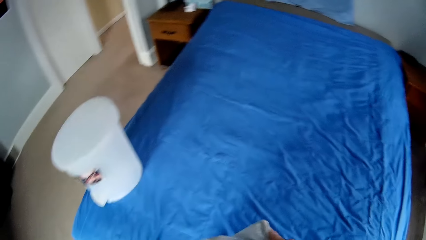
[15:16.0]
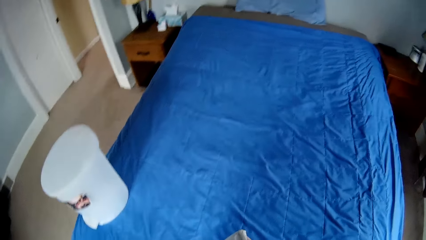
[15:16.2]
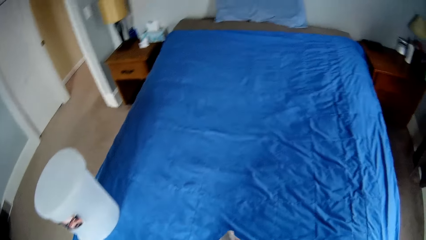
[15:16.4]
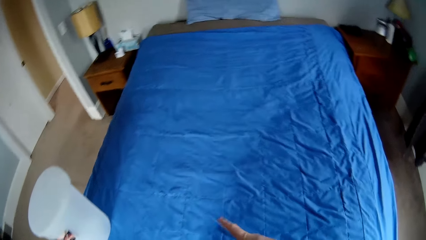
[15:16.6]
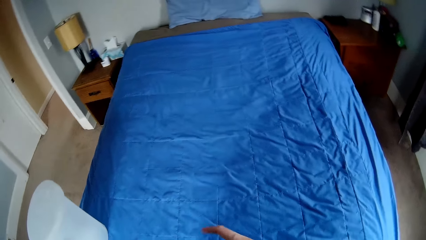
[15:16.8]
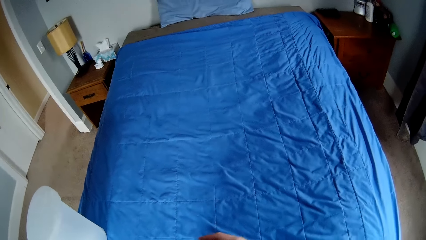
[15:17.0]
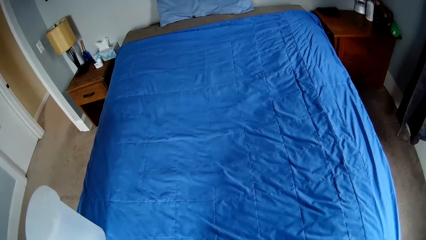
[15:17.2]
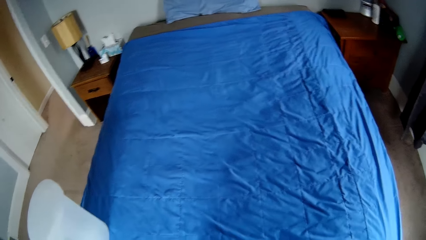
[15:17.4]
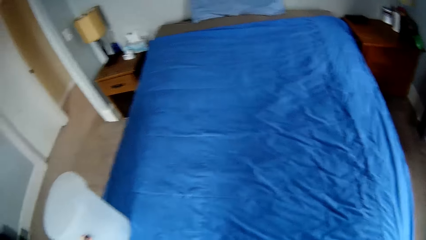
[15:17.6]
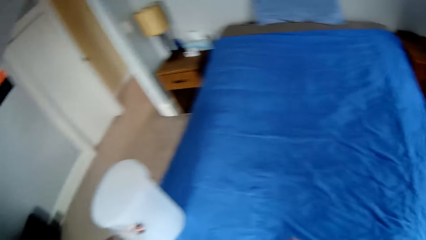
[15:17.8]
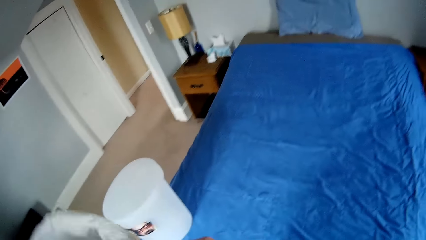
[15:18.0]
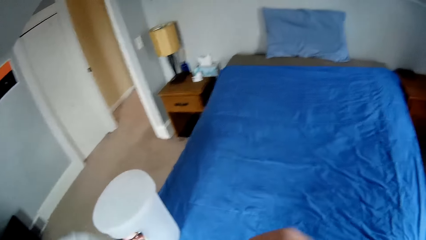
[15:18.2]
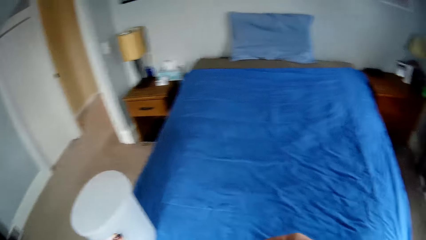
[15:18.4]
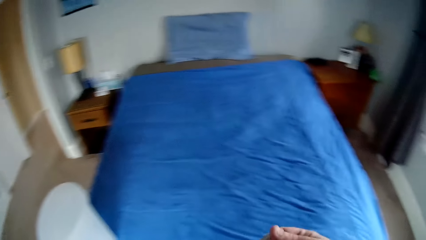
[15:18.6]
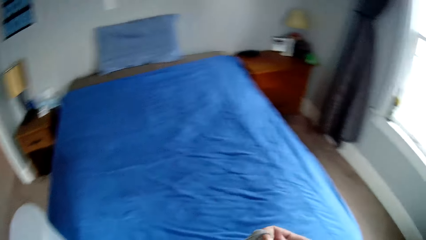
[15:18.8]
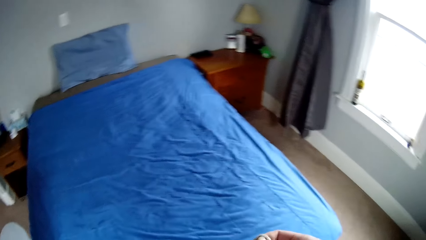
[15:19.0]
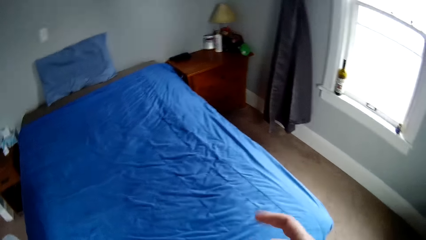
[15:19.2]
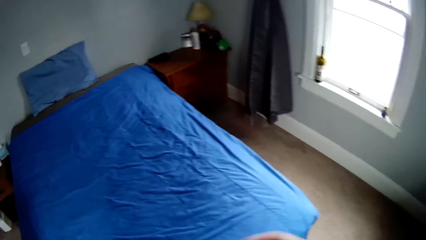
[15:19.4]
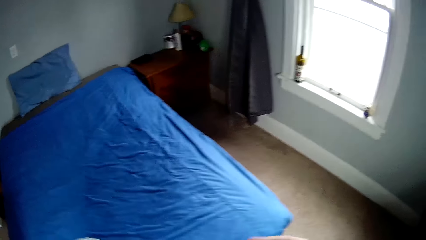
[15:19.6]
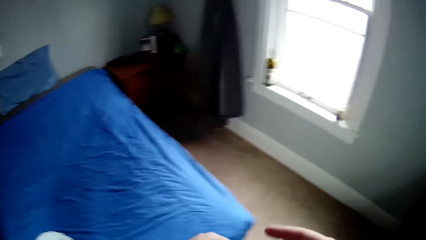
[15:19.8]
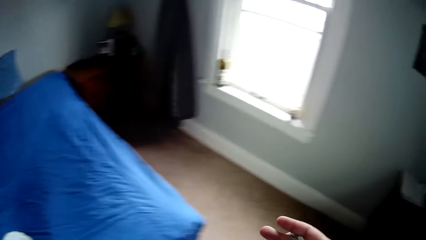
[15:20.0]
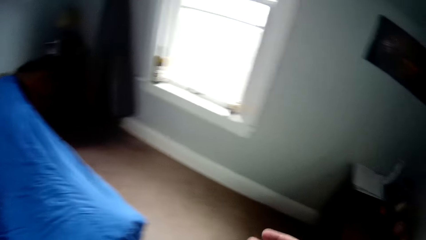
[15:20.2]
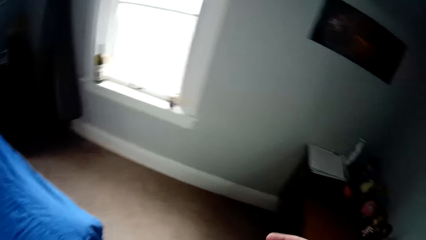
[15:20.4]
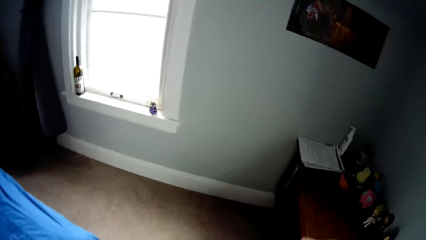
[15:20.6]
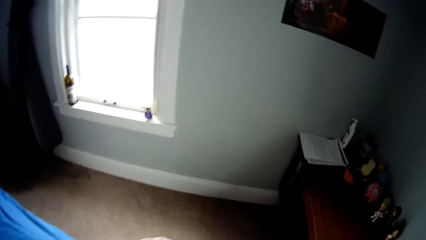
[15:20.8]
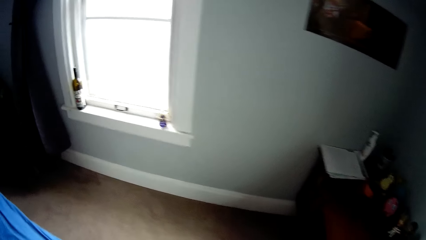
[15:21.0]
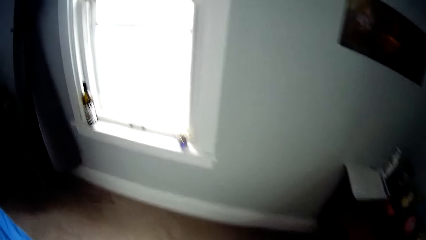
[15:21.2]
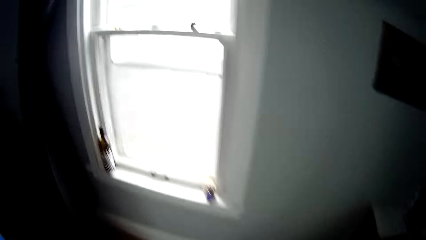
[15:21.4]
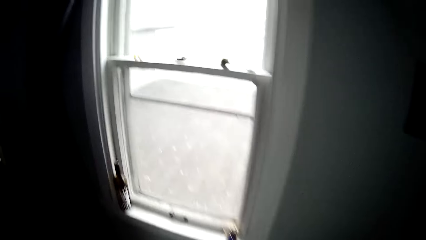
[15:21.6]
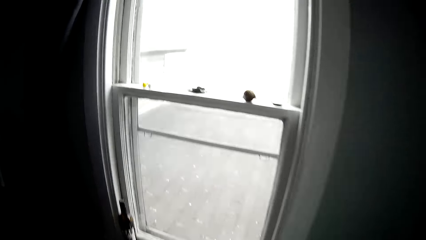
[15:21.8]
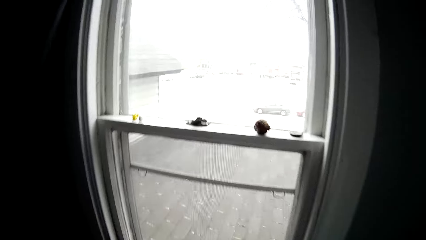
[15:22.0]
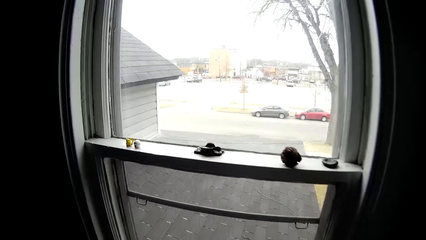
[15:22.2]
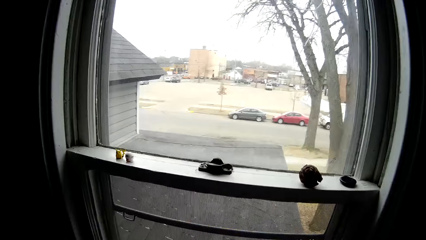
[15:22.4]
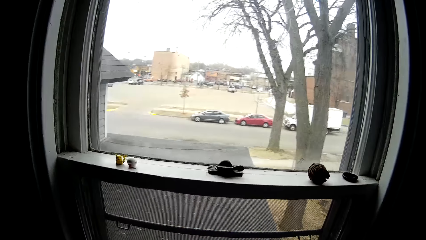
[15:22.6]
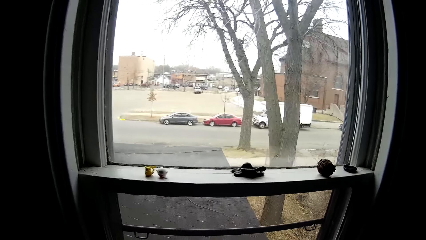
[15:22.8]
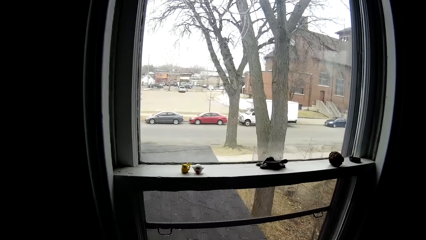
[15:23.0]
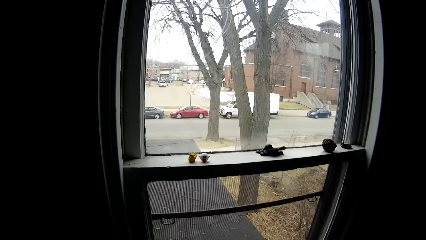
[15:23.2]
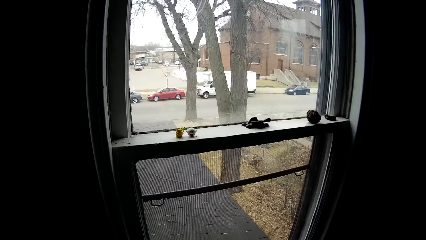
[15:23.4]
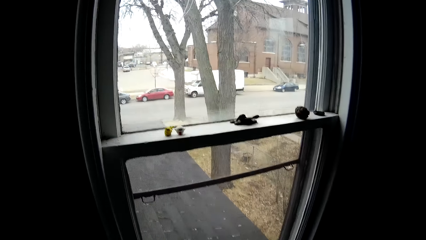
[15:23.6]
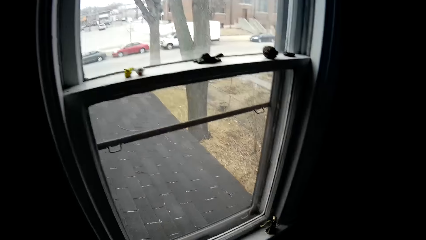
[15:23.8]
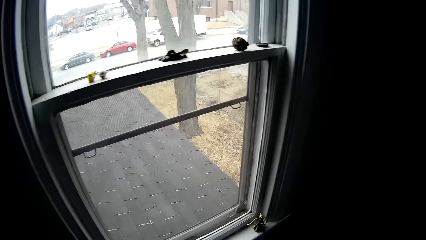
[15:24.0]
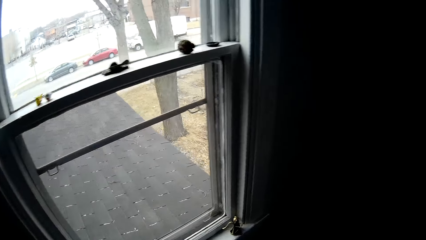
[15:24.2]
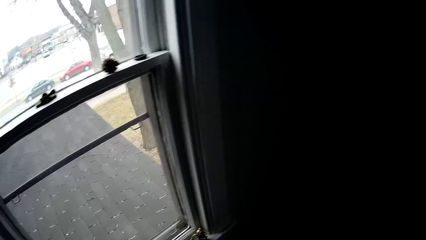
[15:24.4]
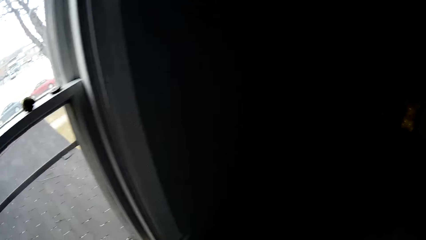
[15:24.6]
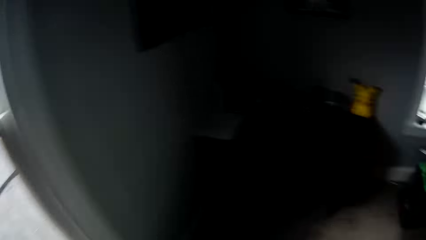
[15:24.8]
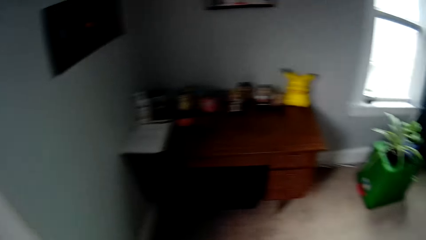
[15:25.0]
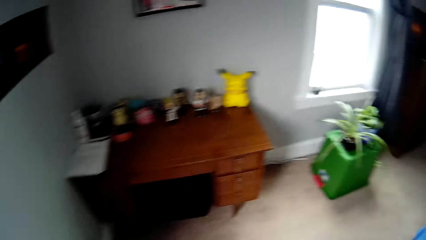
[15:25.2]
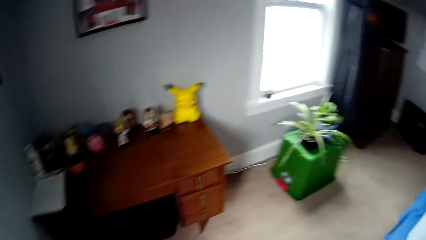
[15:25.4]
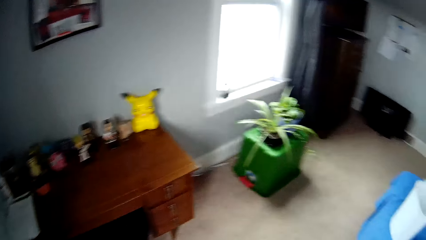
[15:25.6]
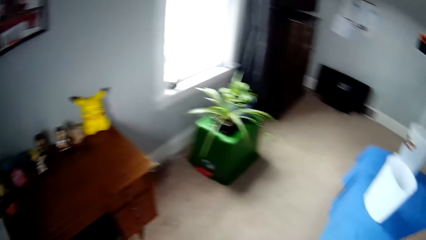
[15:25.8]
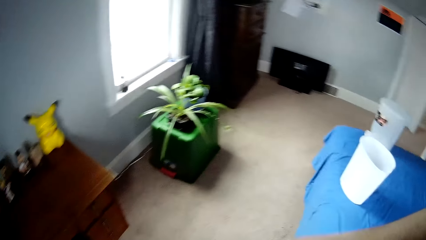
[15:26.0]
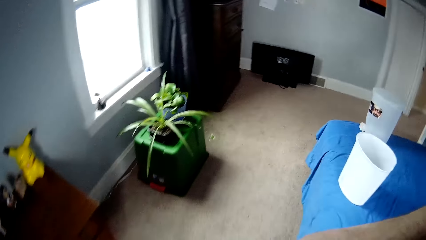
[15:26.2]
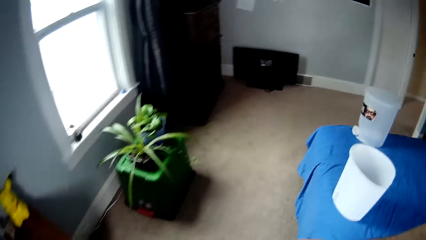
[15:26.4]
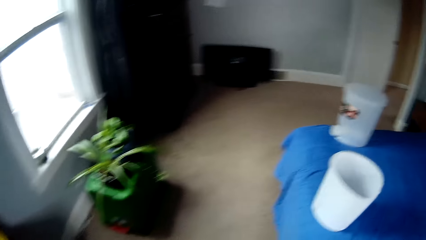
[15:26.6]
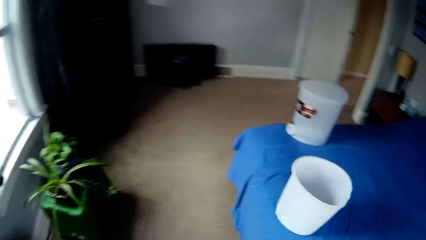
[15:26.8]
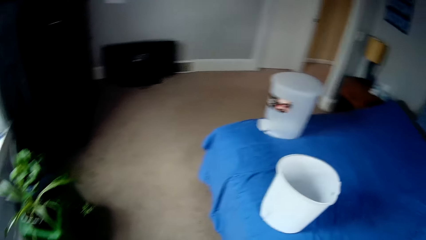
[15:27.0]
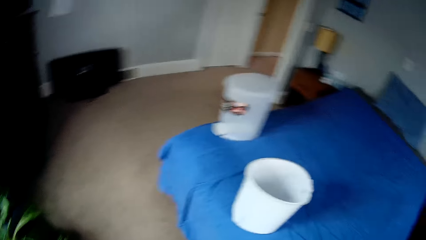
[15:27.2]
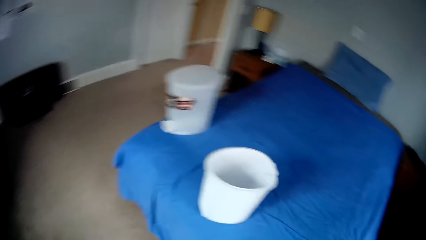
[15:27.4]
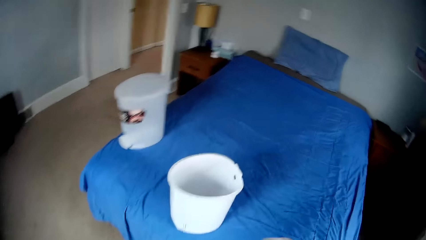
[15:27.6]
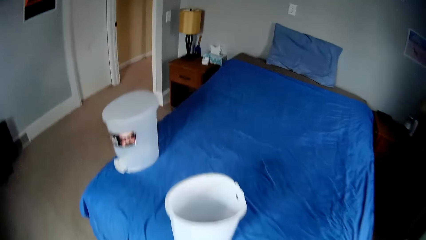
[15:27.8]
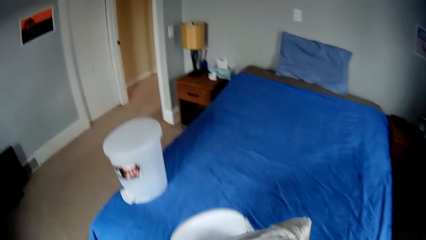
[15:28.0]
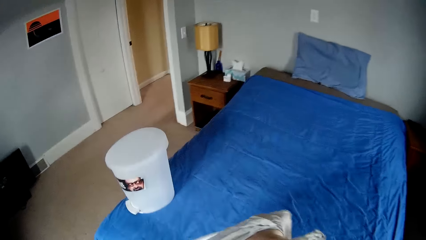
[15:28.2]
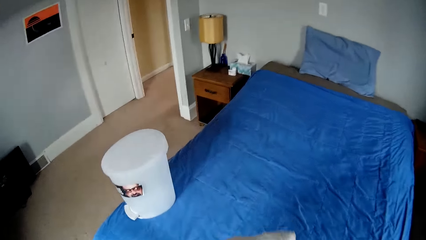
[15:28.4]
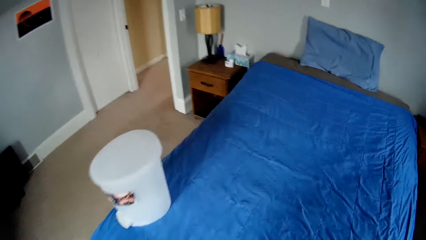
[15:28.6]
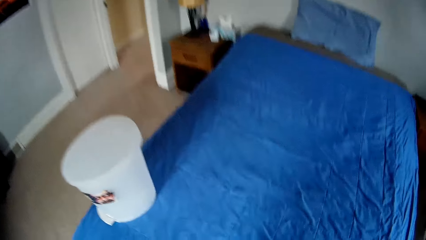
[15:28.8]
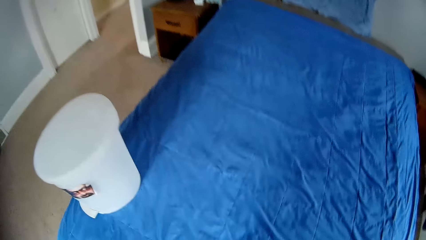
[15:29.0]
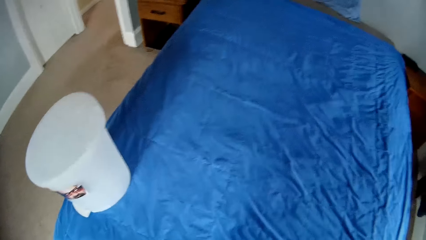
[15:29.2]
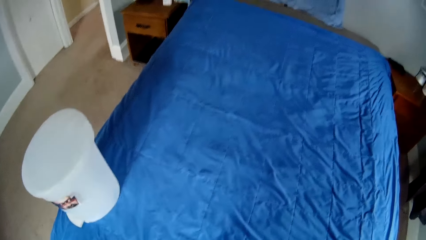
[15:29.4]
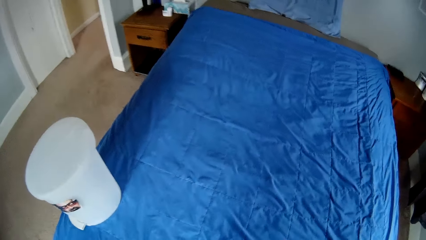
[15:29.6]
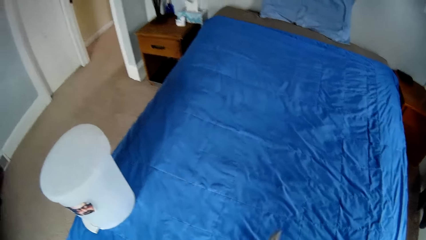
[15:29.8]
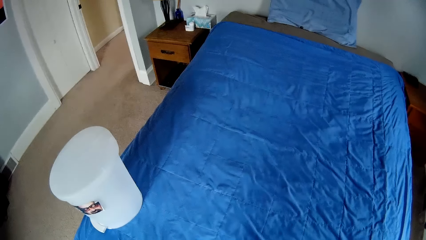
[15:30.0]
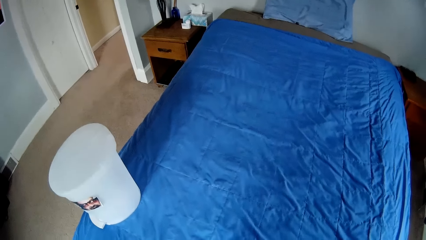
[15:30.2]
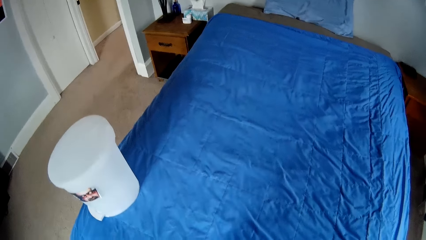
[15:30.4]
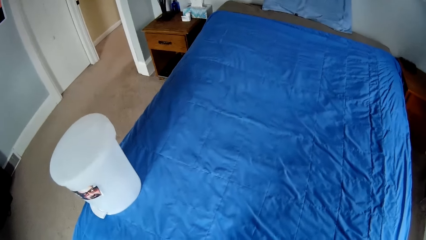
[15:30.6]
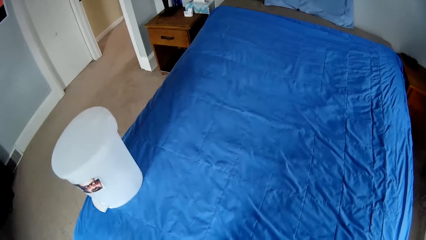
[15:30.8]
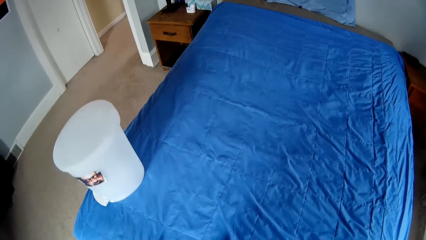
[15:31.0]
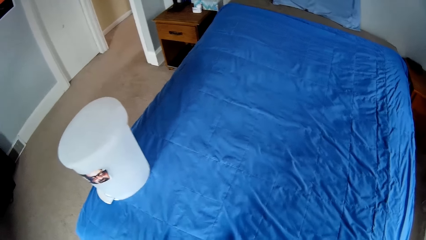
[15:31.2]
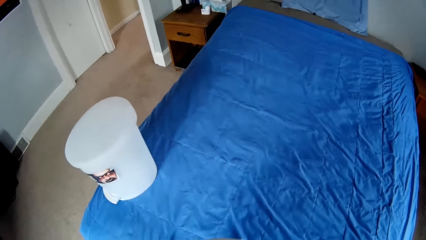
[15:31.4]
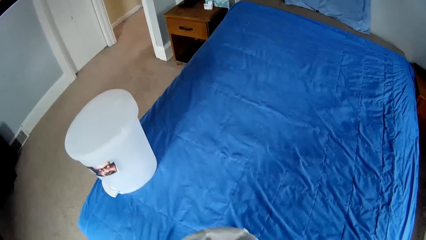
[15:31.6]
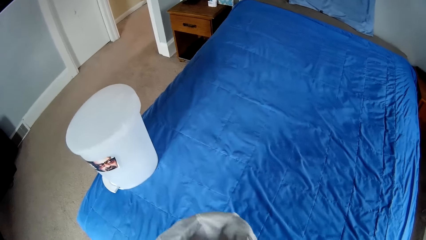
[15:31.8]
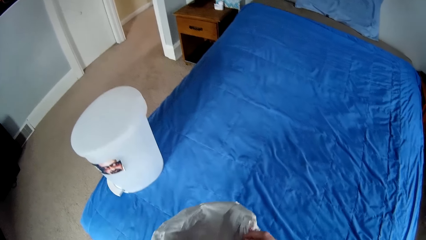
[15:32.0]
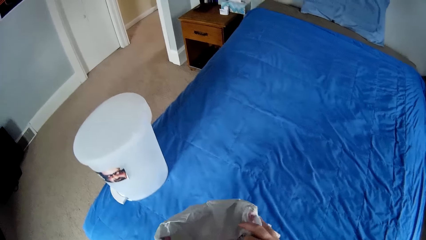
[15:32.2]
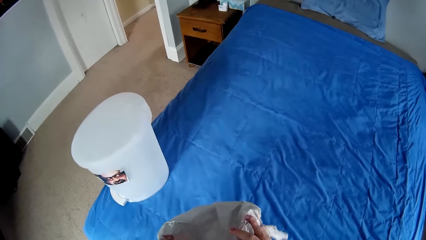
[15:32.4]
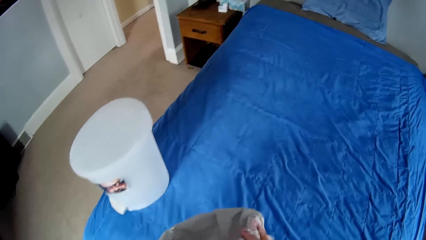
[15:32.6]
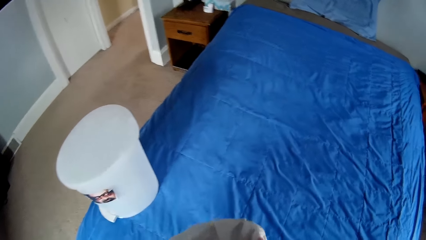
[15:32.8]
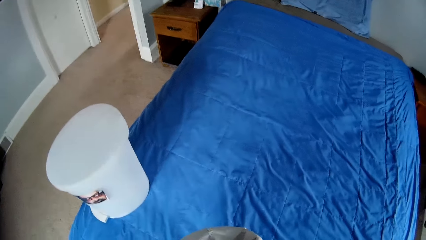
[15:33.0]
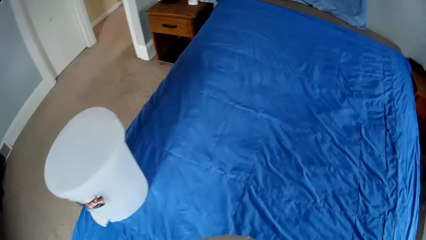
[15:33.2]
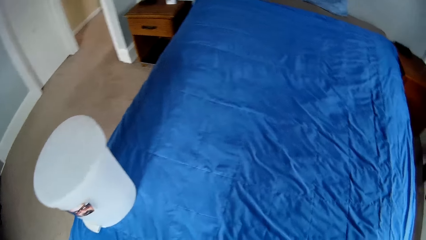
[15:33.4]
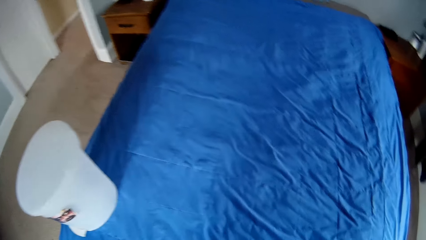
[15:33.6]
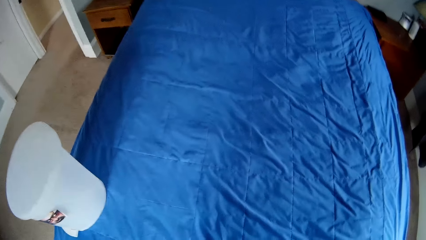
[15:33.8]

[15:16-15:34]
The camera wearer unfolds the polythene paper. They walk around the room. They unfold the polythene paper. They look outside the window. They walk around the room. They insert the paper in the bucket on the bed.
